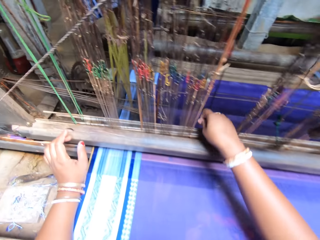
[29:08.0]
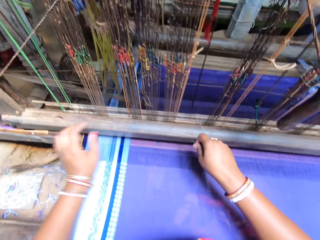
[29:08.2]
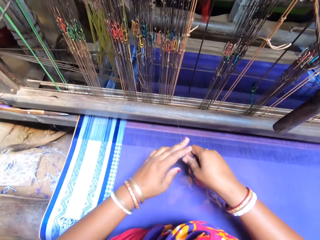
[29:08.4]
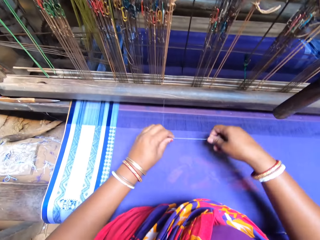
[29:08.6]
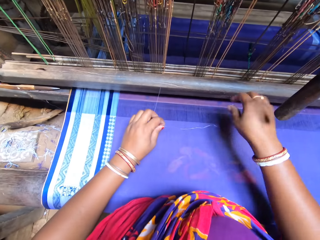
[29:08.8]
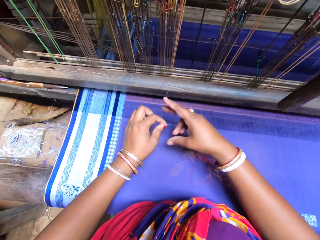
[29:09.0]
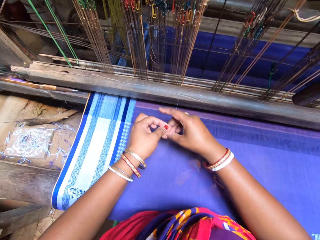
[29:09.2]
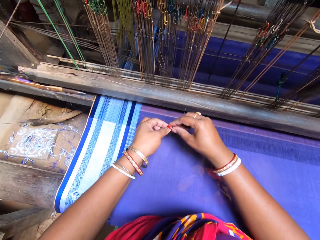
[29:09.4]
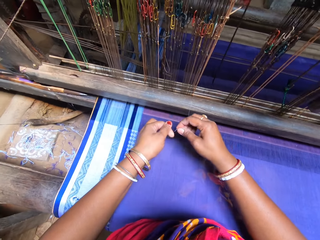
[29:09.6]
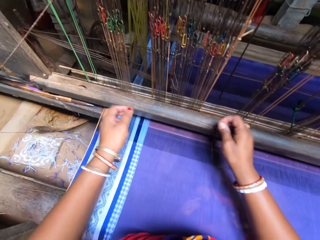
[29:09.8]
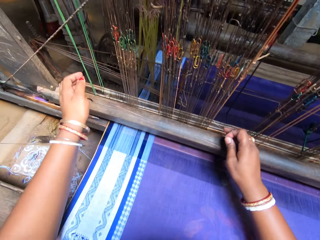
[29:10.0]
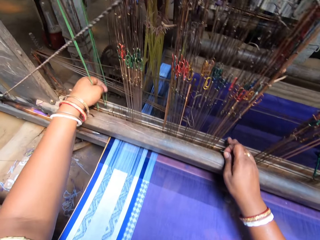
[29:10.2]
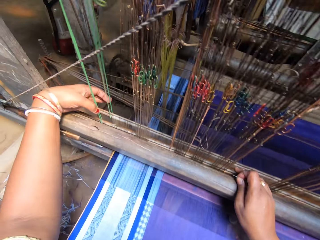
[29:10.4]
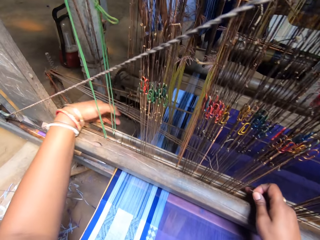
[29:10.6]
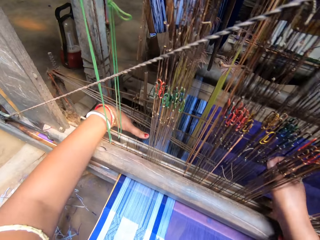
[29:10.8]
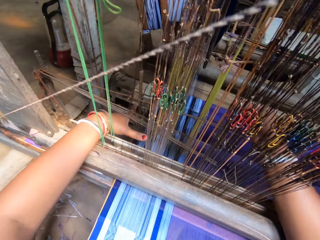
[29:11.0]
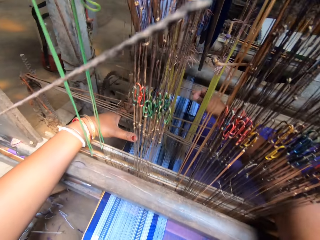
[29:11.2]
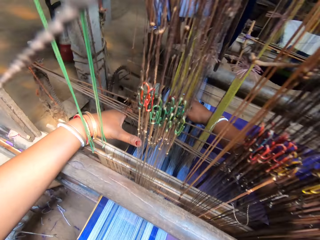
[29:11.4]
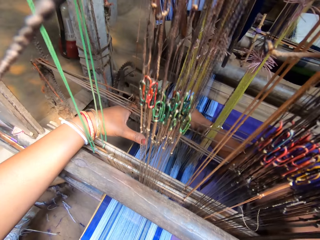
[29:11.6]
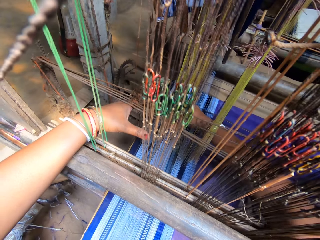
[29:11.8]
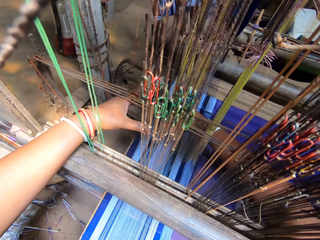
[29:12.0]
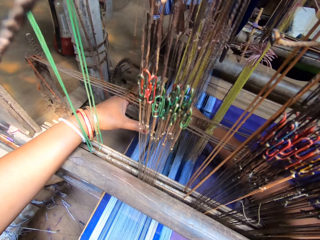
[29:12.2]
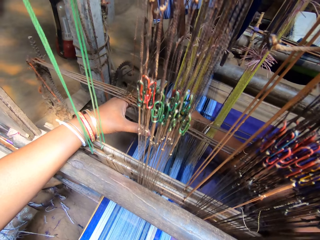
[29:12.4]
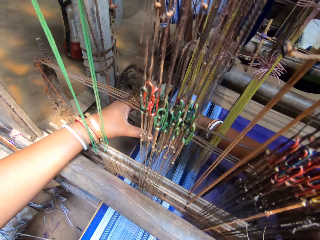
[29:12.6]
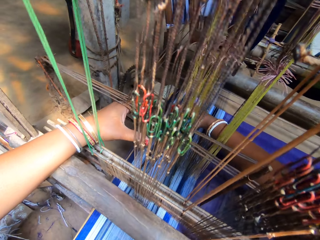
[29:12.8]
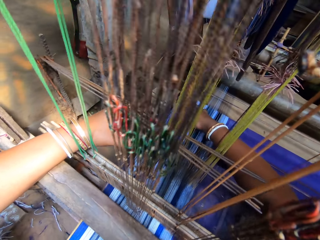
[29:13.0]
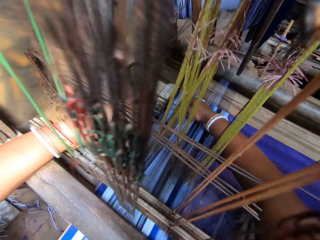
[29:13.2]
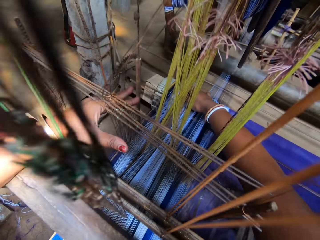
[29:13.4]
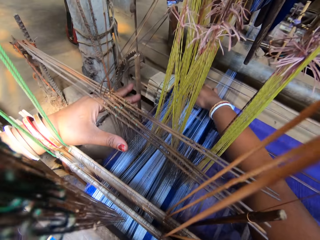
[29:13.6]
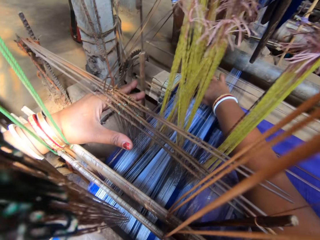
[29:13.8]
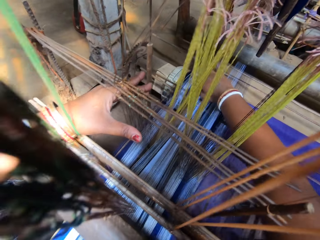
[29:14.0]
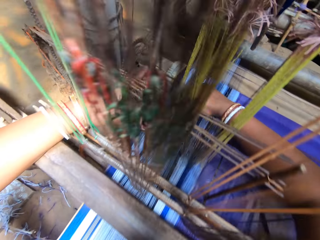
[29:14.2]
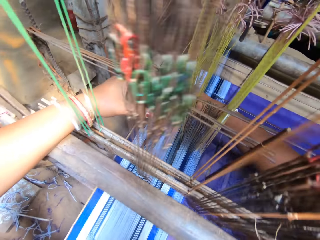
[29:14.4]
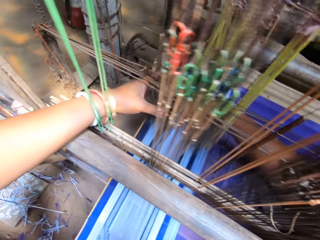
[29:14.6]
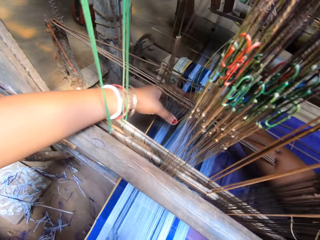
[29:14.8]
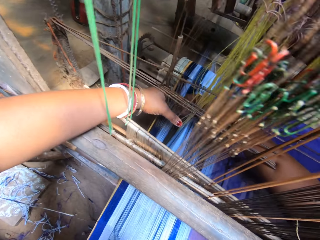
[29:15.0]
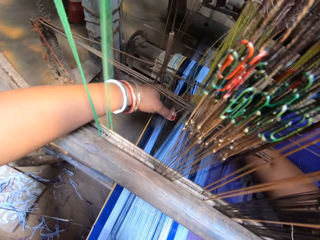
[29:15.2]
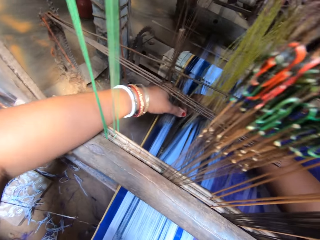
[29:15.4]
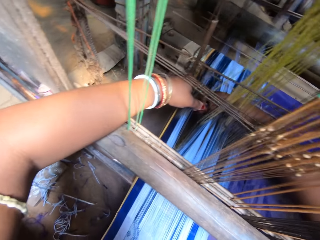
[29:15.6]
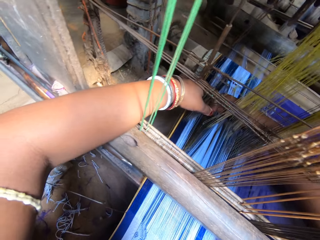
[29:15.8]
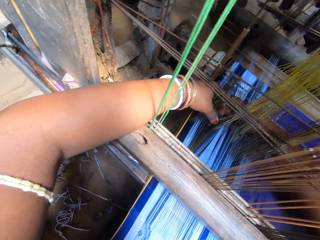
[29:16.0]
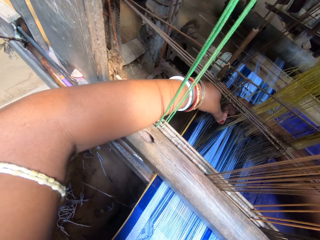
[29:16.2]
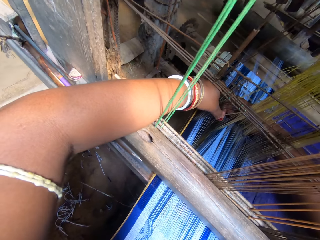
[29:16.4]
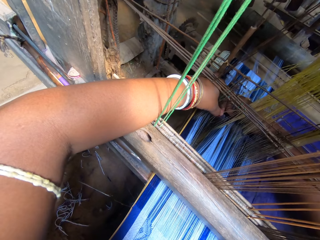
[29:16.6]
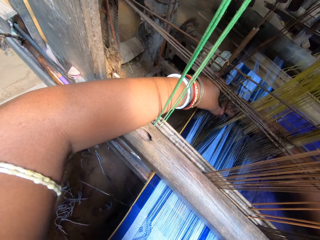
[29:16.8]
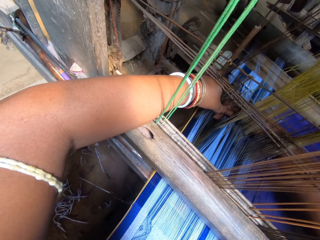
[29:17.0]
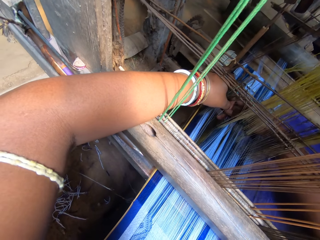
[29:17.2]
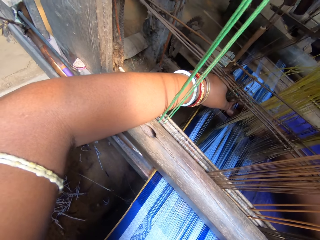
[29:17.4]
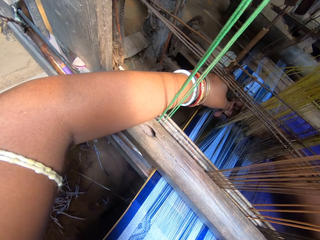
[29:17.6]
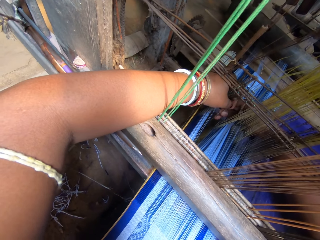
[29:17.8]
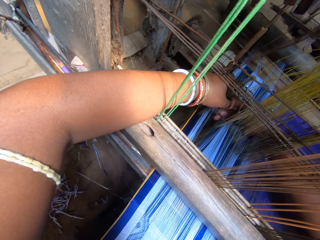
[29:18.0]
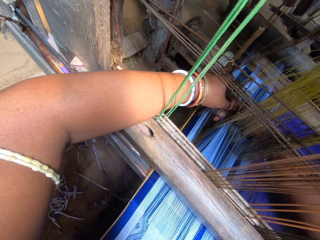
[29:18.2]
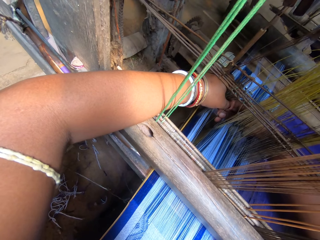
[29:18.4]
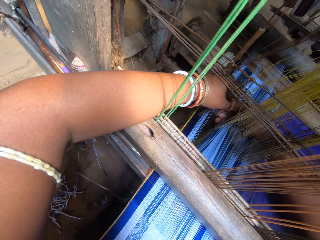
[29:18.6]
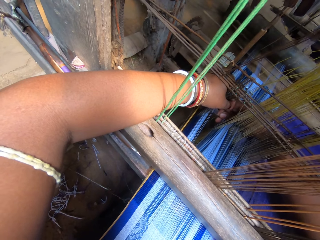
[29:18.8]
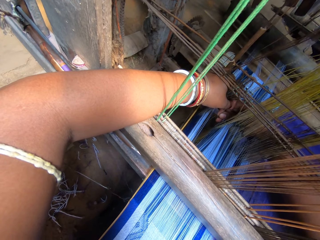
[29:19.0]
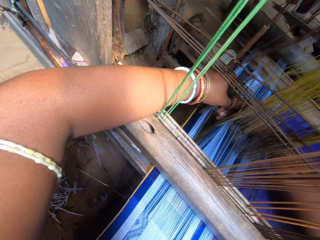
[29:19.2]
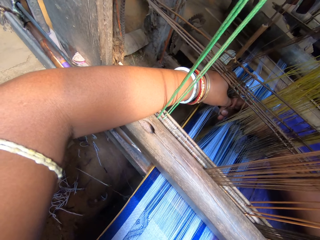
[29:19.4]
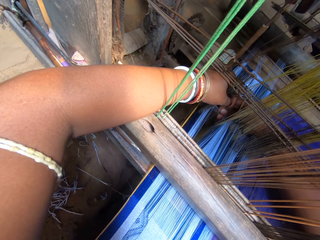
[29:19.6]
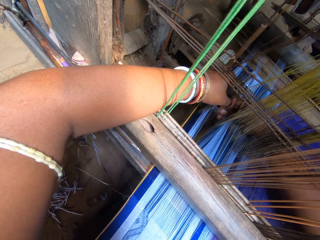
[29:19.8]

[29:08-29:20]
The camera wearer straightens the warp thread with both hands. She passes the warp thread through the loom with her right hand. She separates the weft with her left hand.

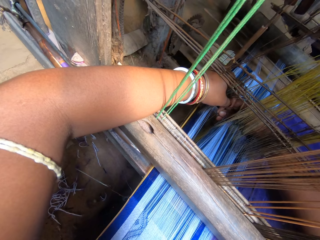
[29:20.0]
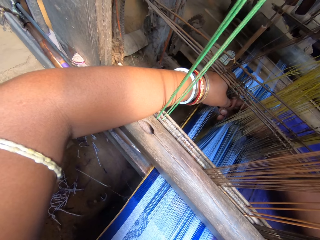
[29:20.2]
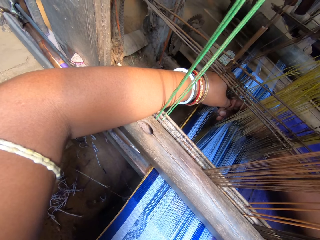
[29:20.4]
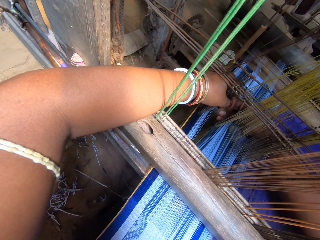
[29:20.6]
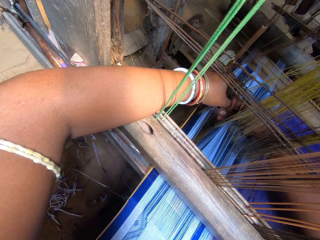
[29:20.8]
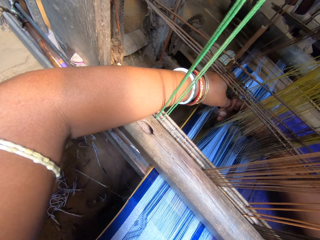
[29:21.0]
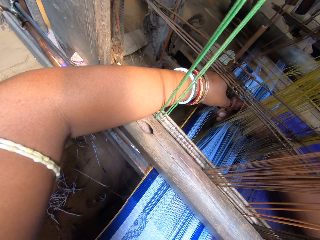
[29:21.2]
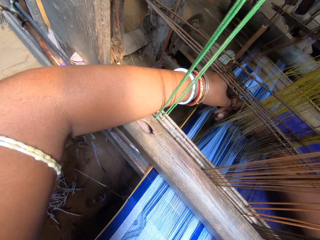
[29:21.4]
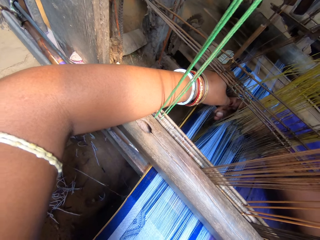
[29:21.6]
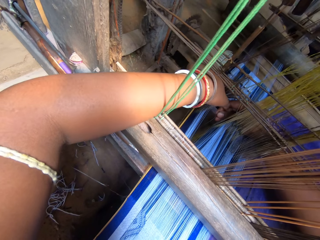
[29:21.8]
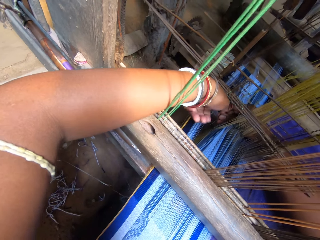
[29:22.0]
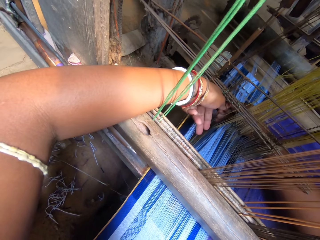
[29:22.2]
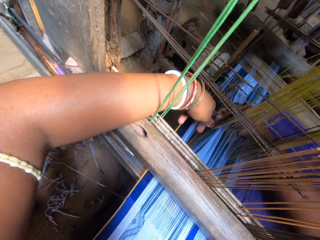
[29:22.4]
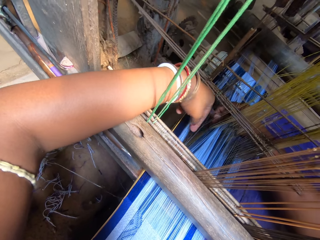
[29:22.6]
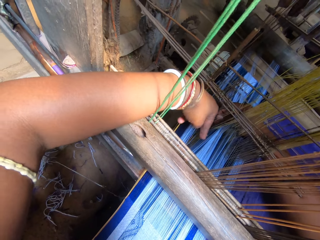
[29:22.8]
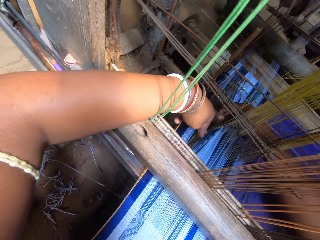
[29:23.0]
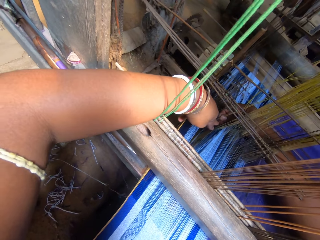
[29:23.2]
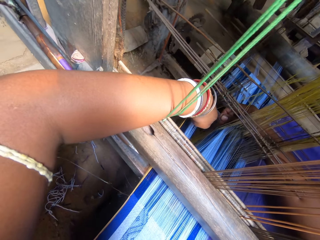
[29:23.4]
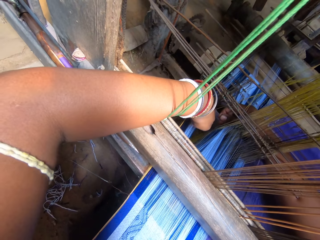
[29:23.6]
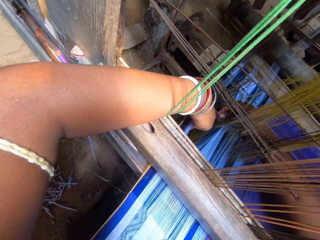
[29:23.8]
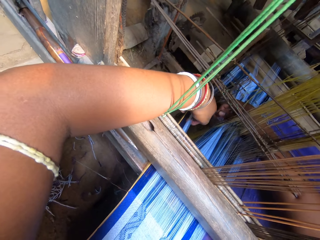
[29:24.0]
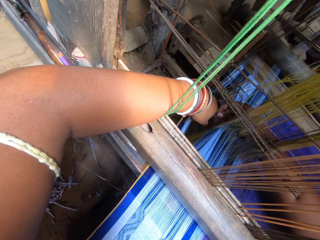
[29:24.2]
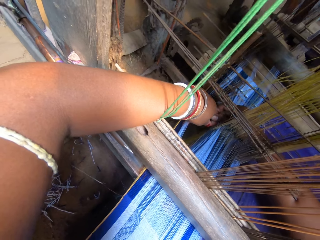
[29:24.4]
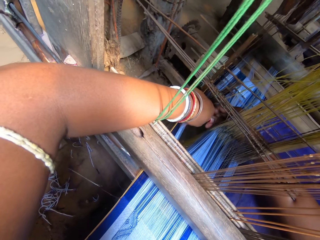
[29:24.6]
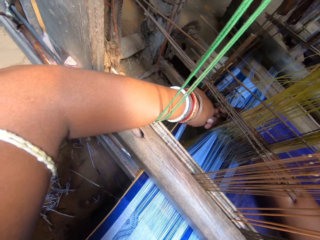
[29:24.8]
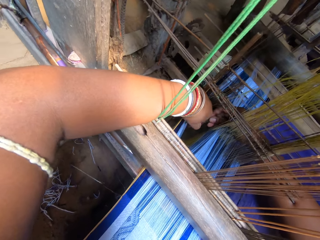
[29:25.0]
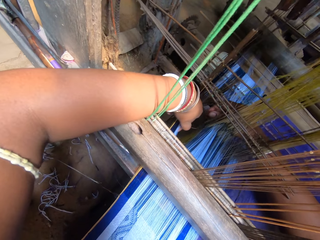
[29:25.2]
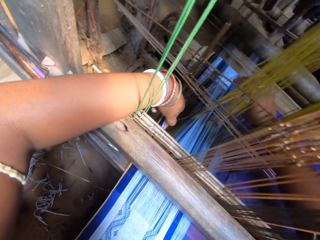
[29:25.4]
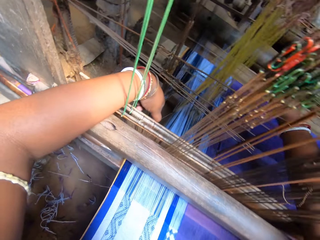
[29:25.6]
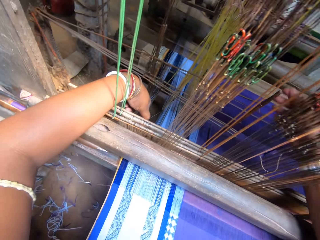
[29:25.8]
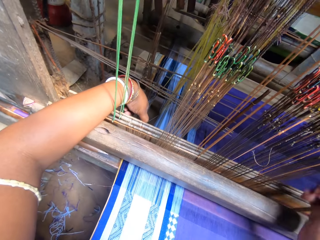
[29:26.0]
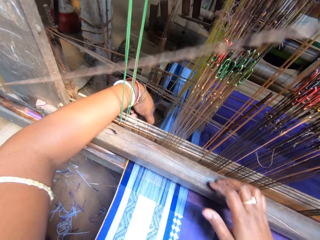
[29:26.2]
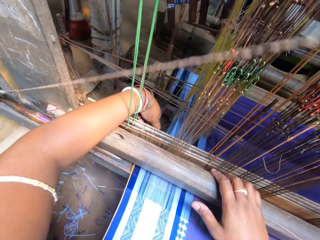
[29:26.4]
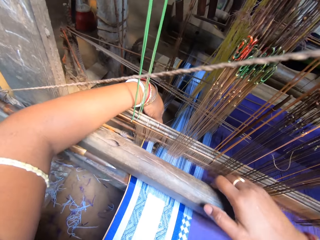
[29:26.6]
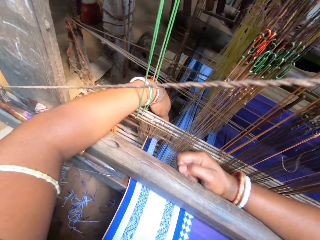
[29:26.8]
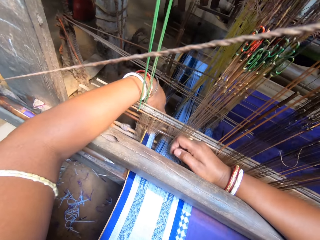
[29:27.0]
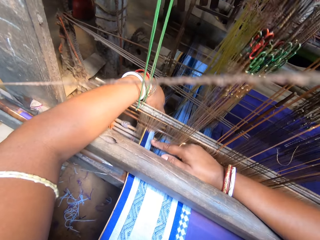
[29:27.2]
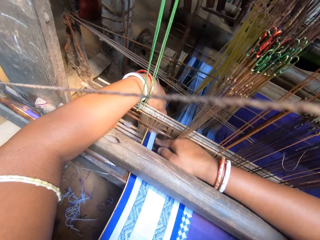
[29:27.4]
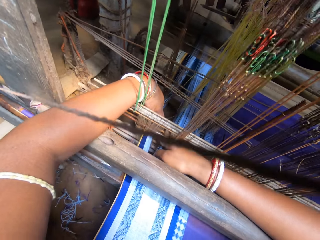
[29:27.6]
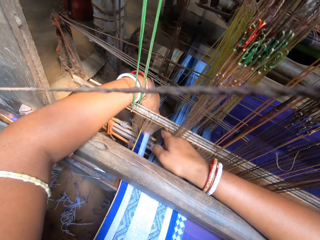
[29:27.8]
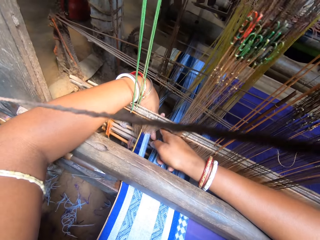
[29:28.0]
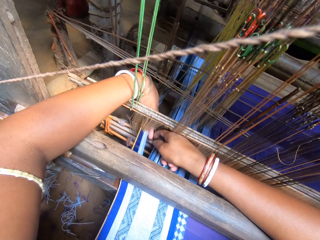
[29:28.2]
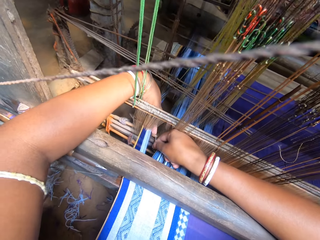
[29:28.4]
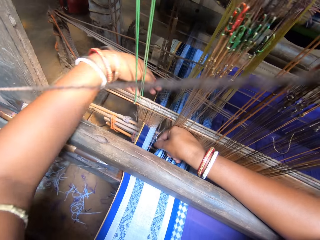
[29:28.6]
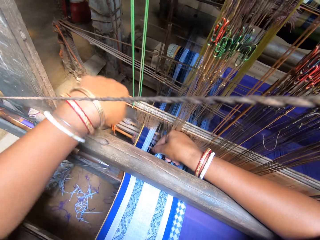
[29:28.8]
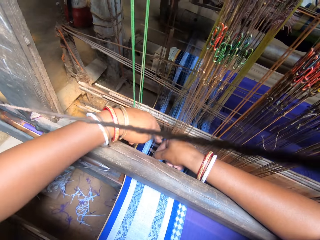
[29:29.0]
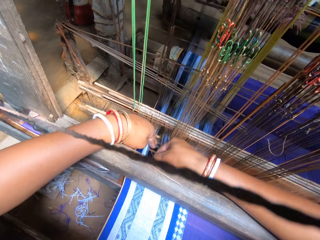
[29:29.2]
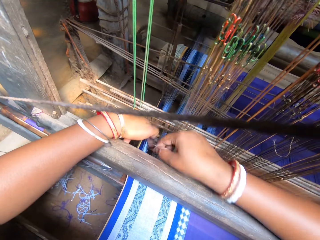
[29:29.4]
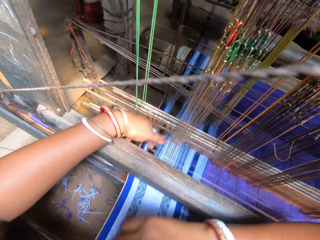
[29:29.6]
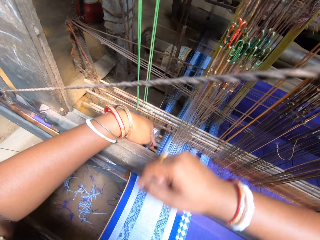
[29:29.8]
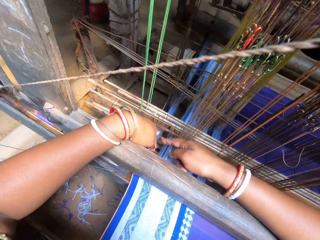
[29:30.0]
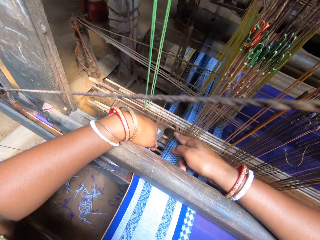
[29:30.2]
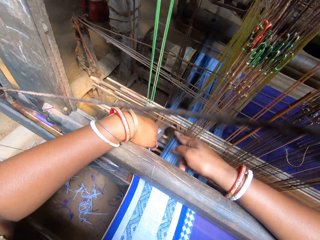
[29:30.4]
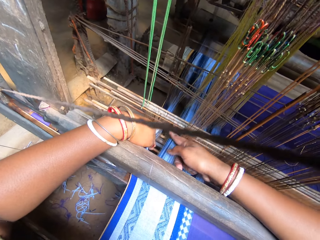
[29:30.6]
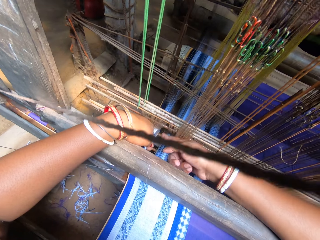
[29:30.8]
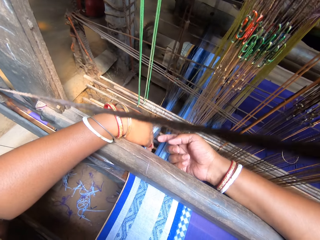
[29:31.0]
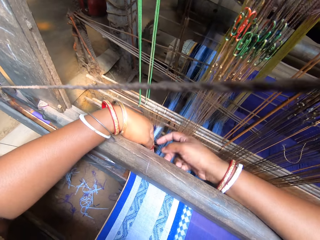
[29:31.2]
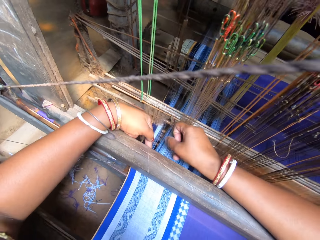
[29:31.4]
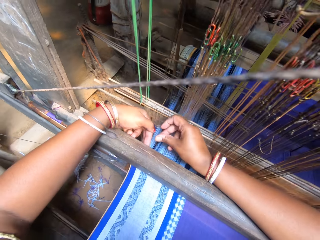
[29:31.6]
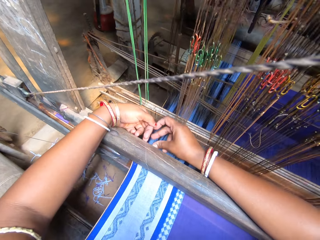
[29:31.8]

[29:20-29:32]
The camera wearer moves the loom roller with her right hand. She places her right hand on the weft. She grabs the warp thread with her right hand. She throws the warp thread on the loom roller with her left hand. She separates the weft with both hands.
